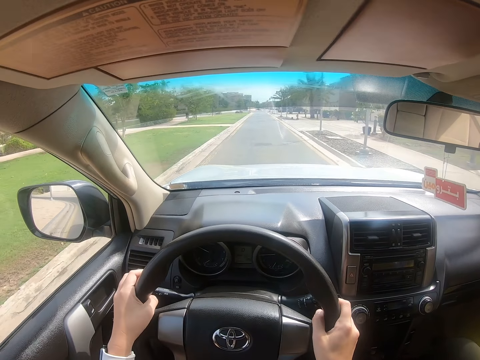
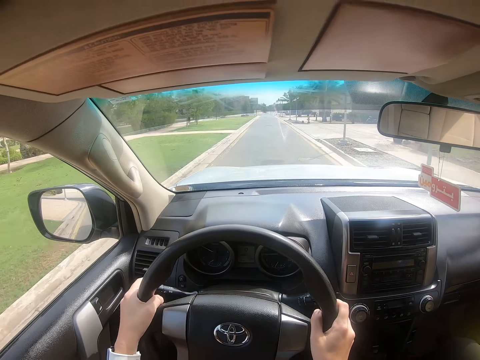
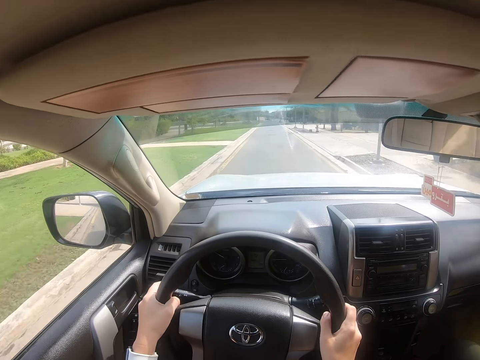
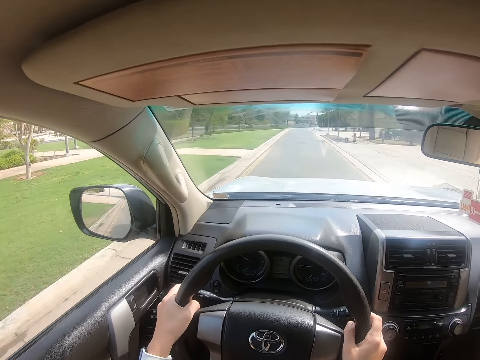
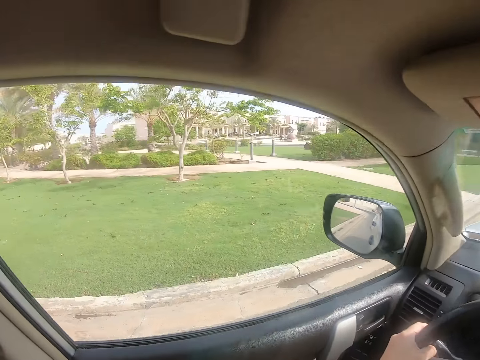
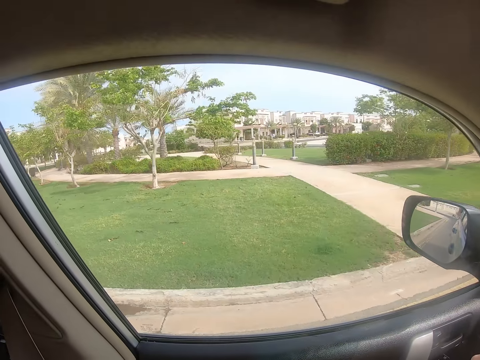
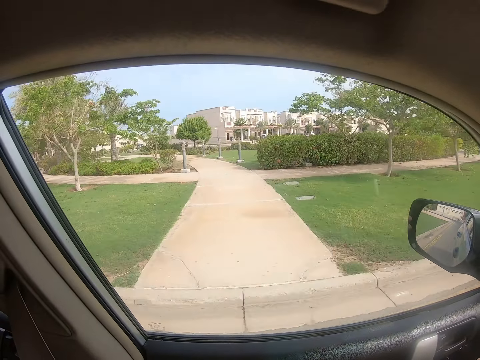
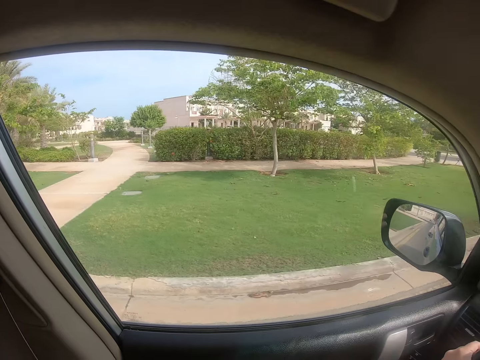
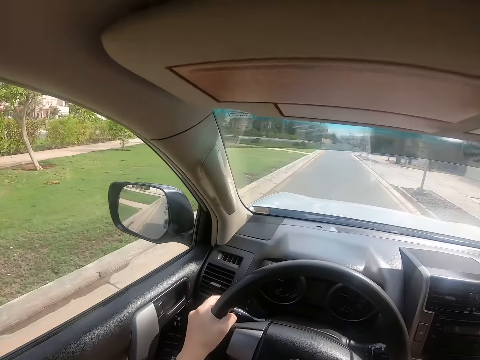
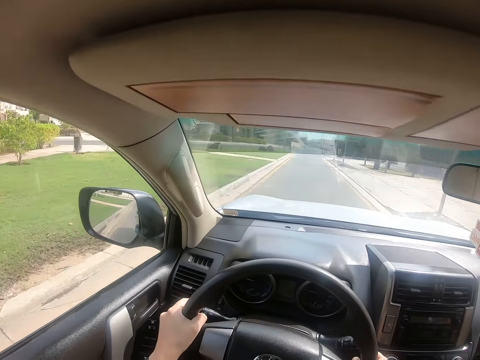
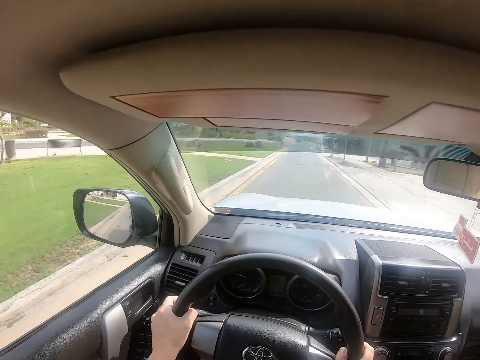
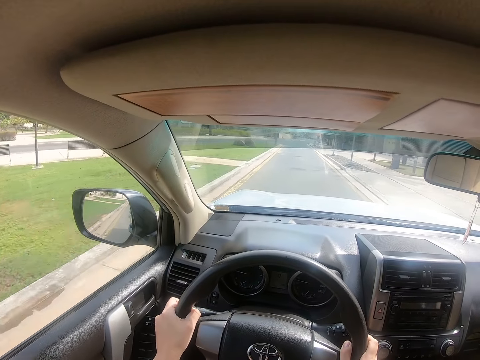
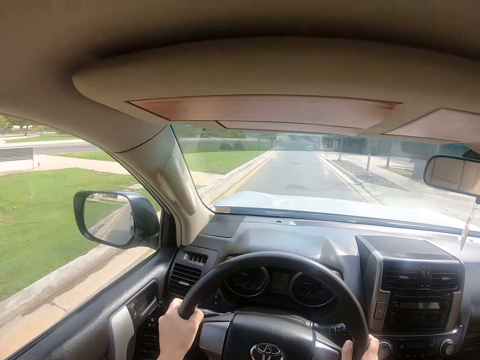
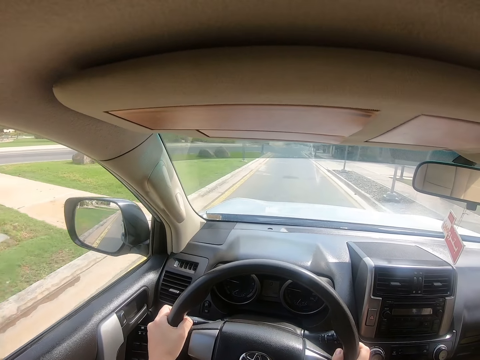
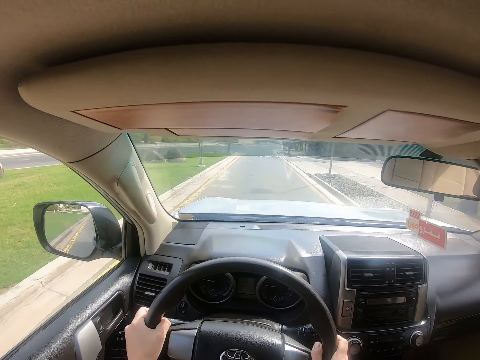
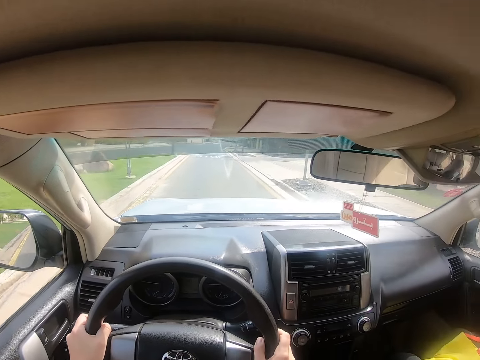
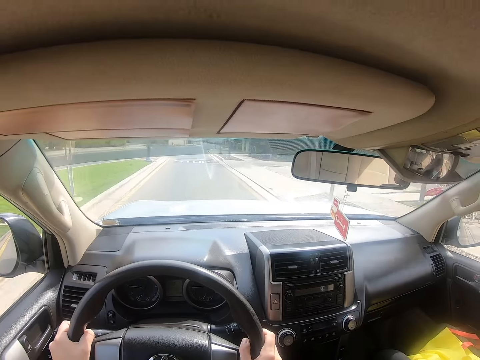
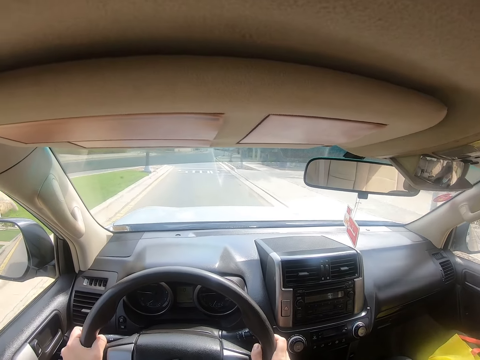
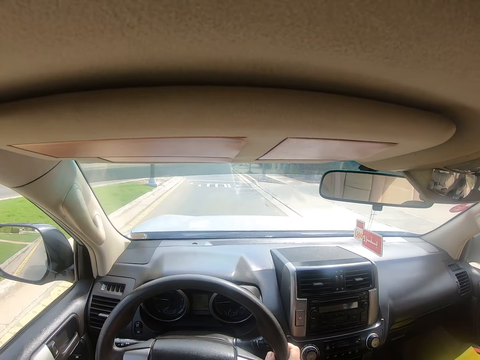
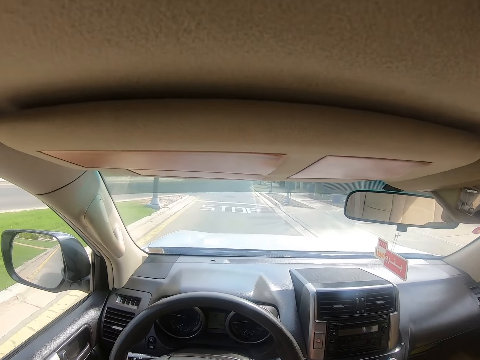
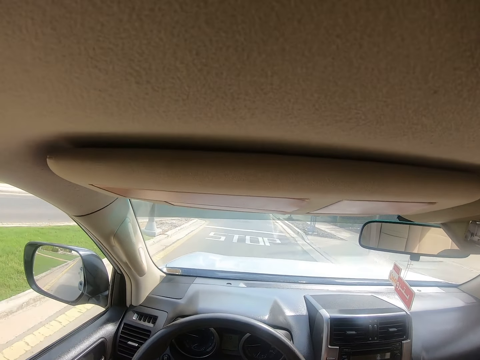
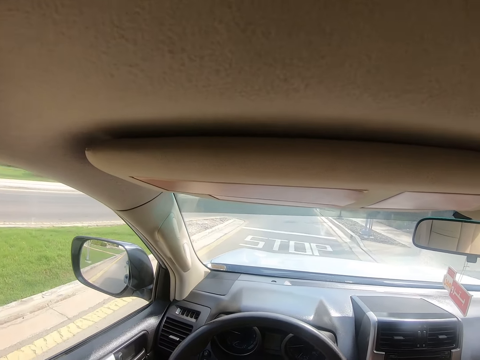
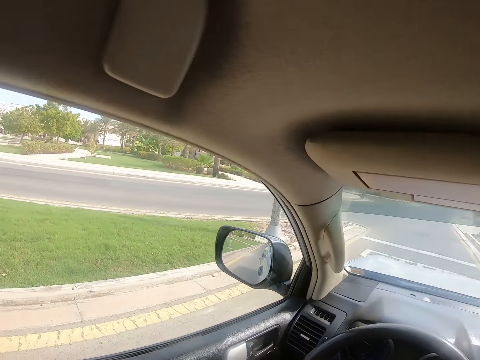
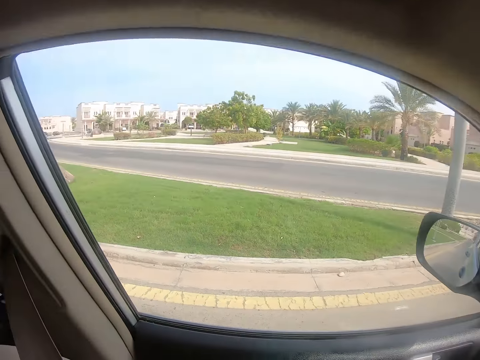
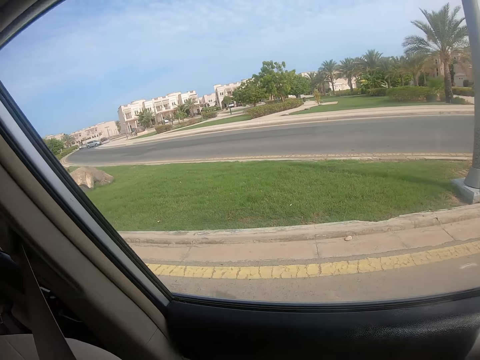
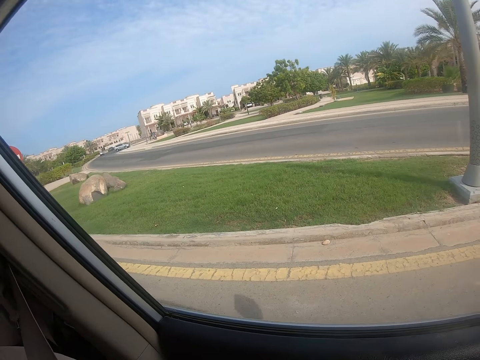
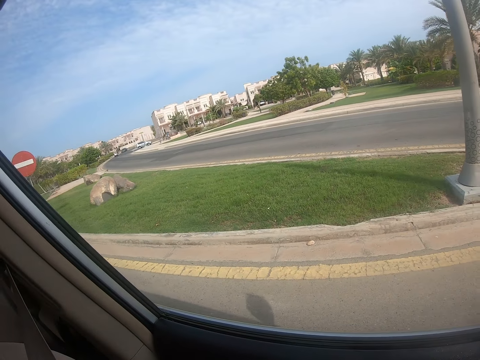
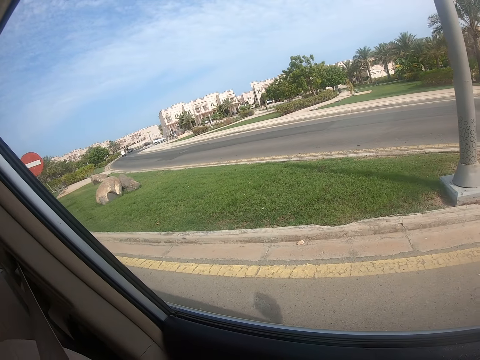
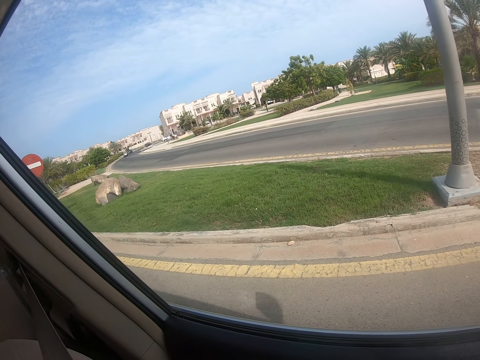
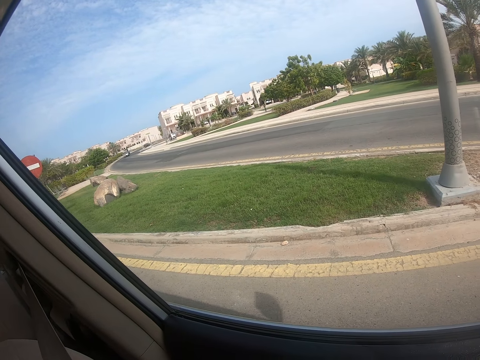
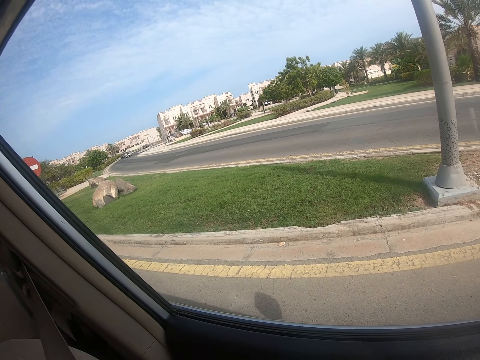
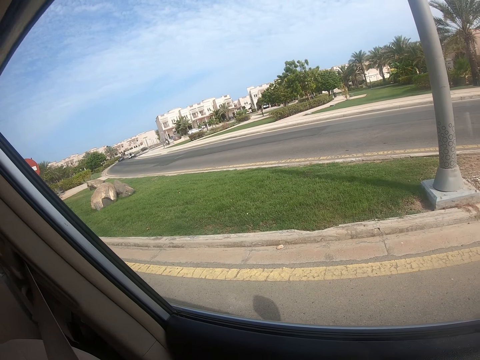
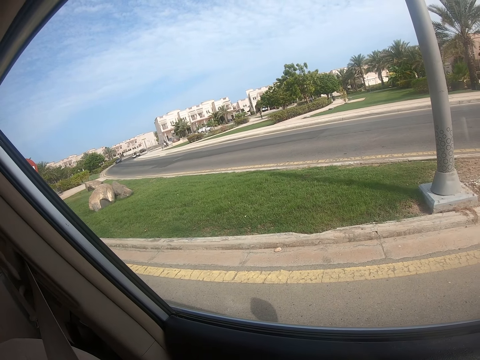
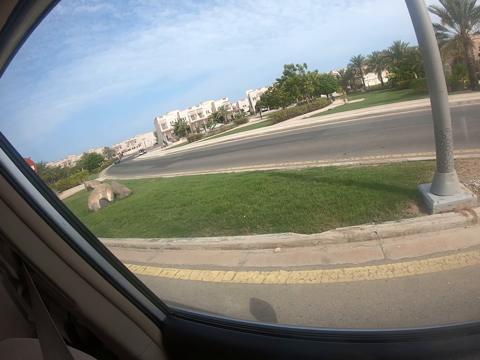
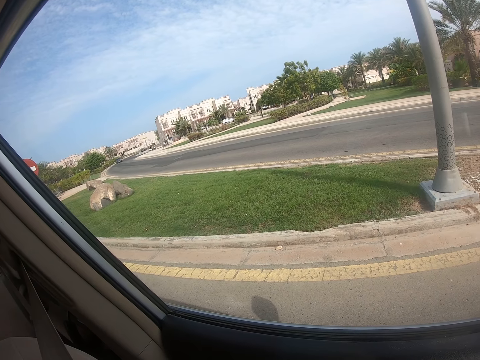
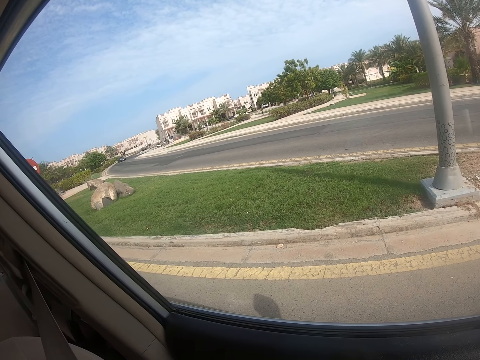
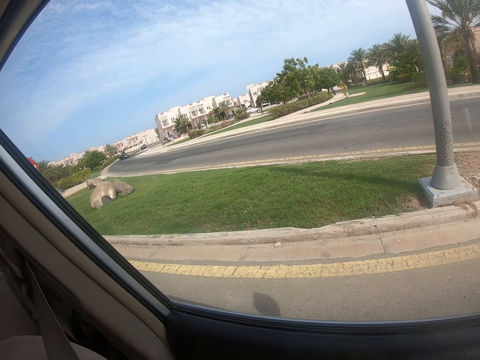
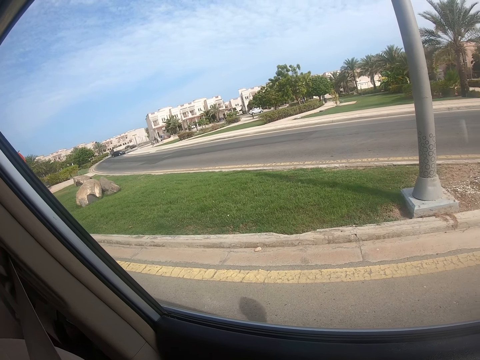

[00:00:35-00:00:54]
The camera wearer looks around. They drive the car. They look around. They stop the car. They look through the window. They look around.

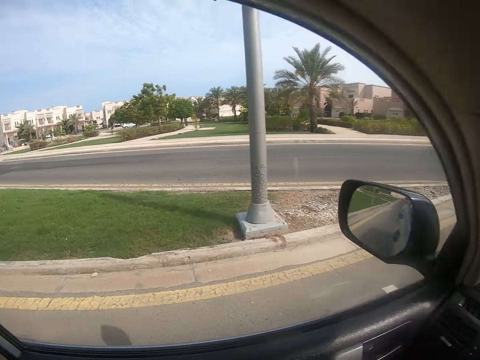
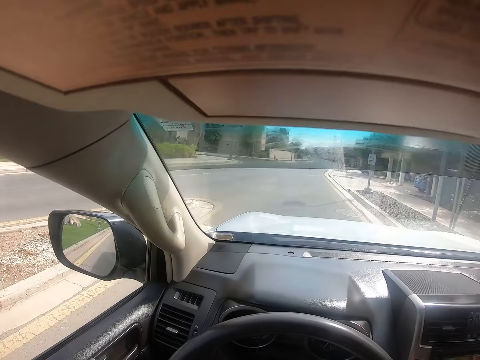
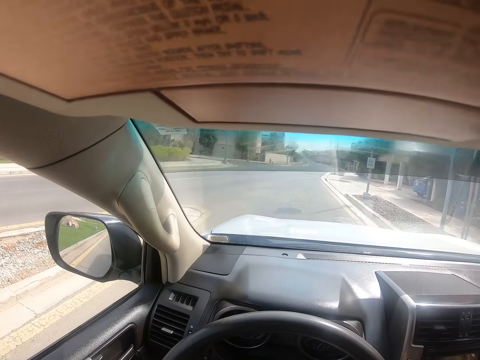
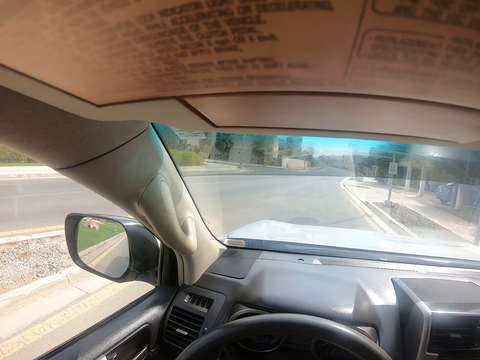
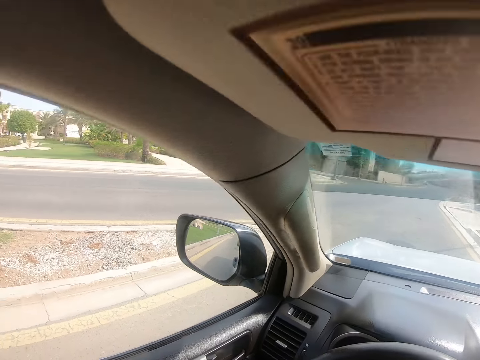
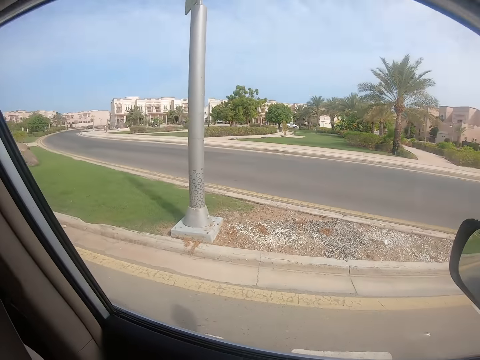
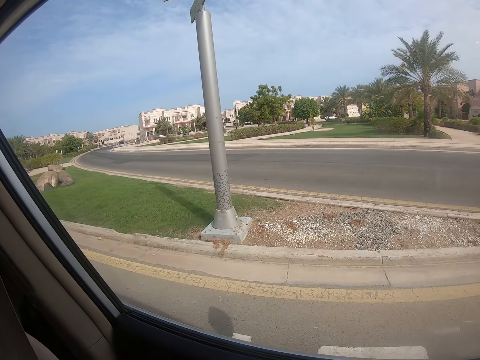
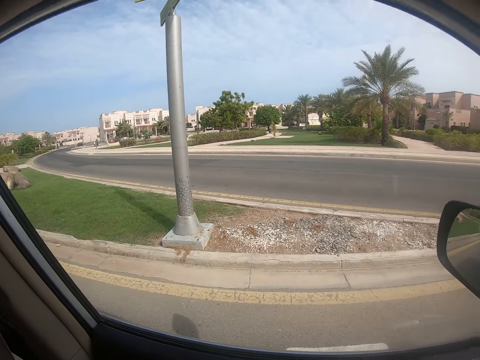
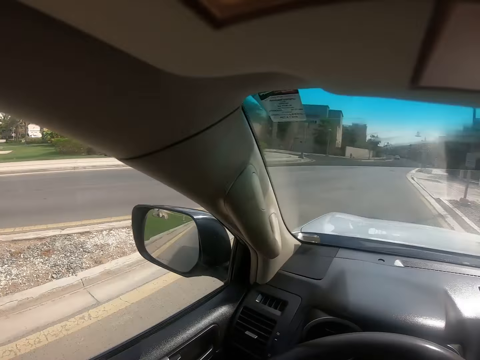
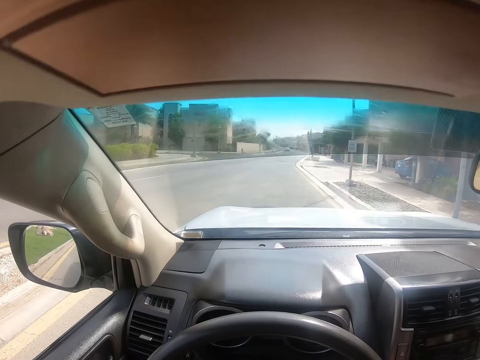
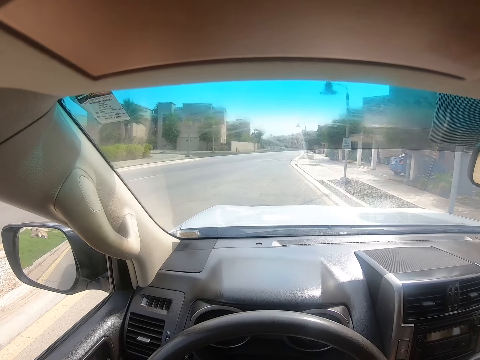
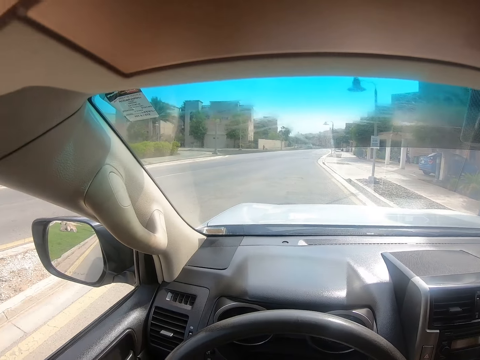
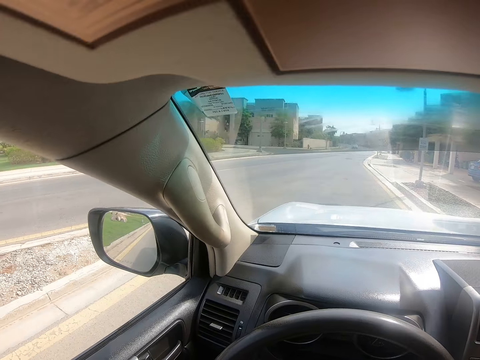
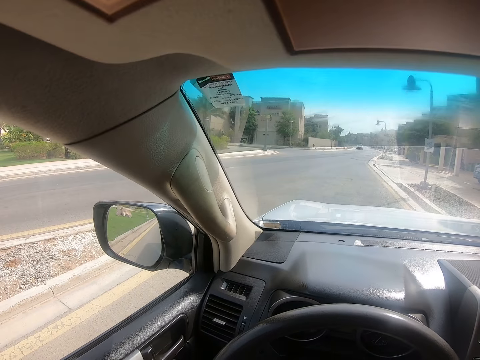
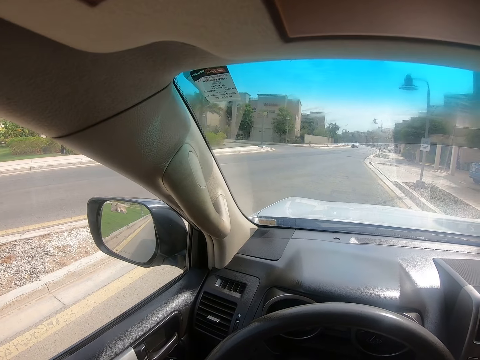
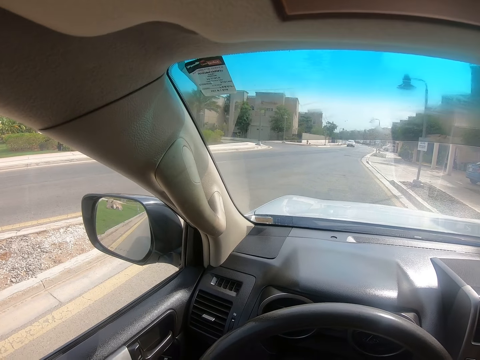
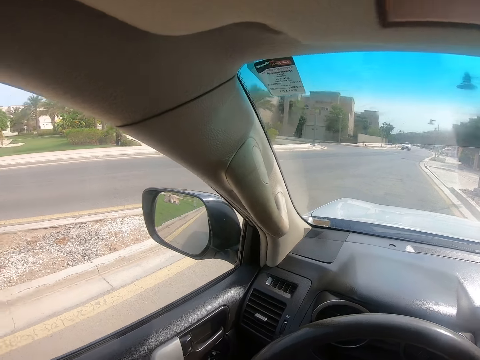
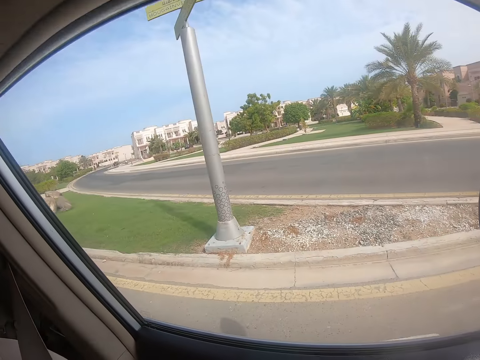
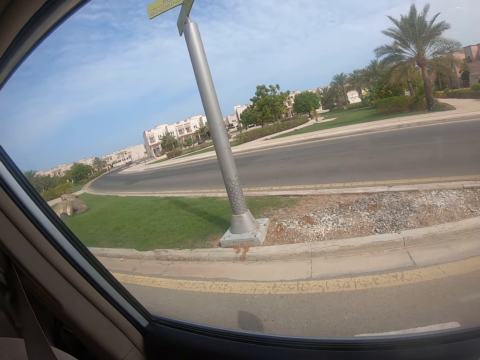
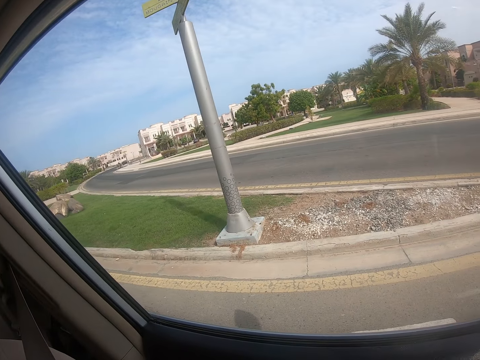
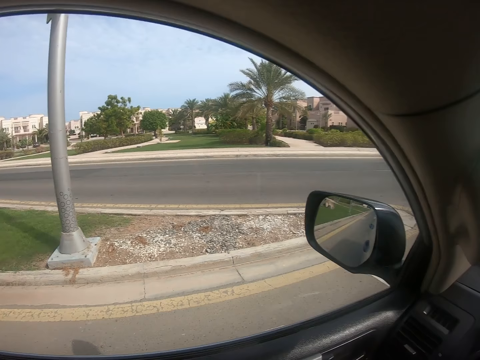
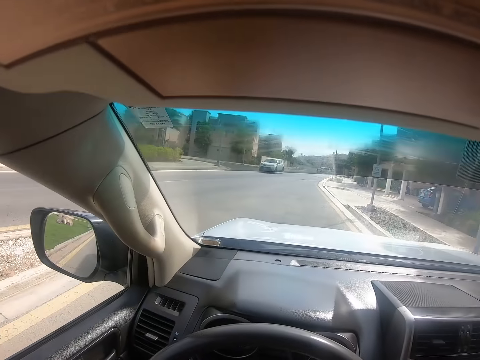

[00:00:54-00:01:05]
The camera wearer drives the car on the road and looks around. They look through the window. They stop the vehicle and look around. They look through the window.
